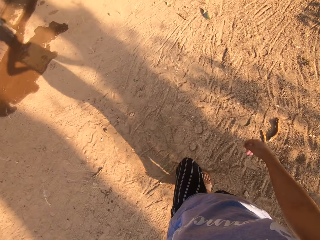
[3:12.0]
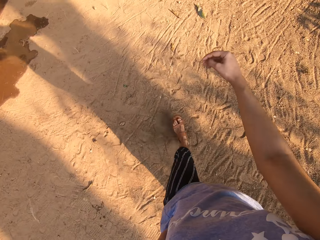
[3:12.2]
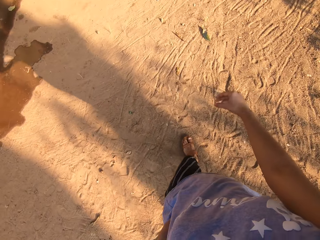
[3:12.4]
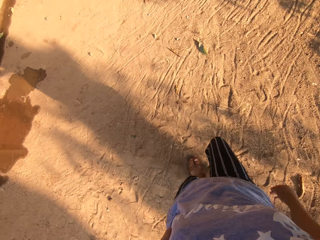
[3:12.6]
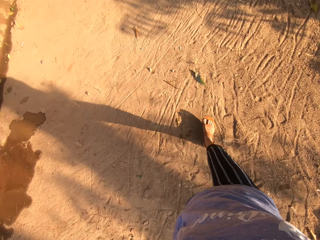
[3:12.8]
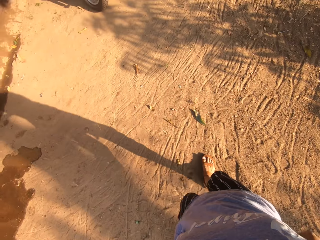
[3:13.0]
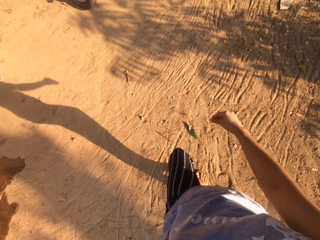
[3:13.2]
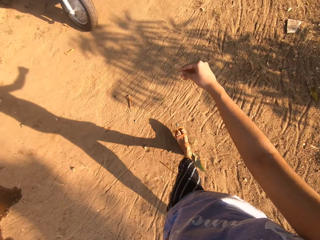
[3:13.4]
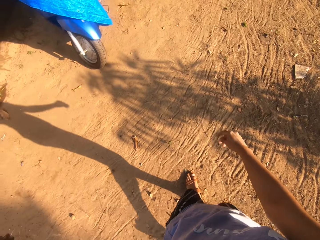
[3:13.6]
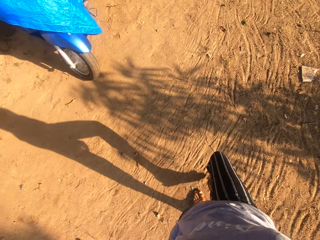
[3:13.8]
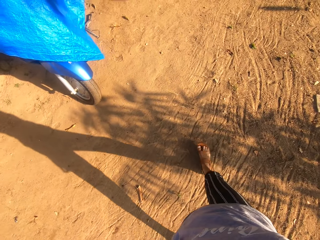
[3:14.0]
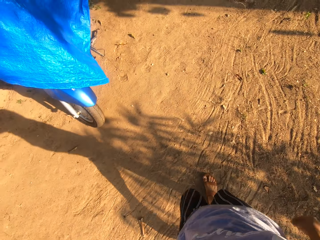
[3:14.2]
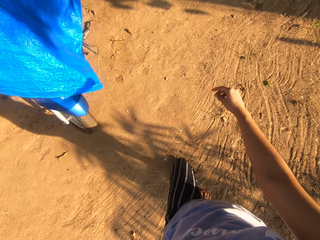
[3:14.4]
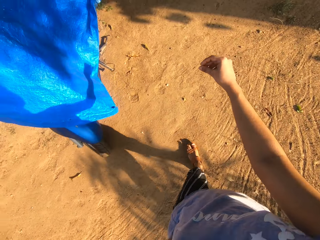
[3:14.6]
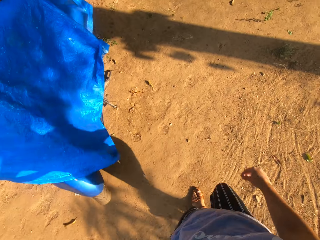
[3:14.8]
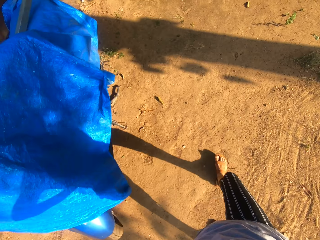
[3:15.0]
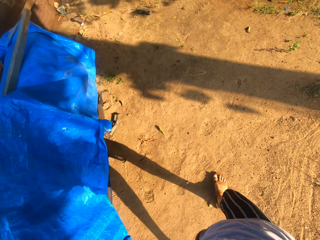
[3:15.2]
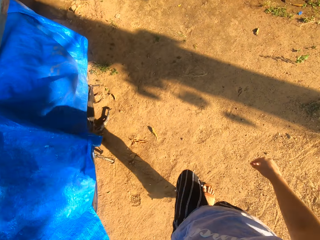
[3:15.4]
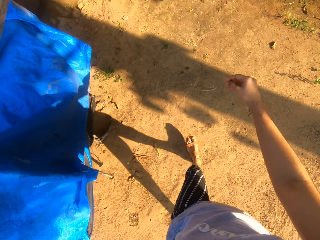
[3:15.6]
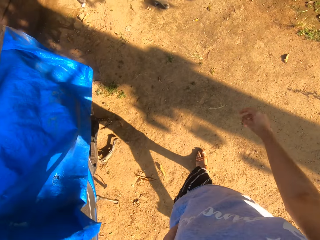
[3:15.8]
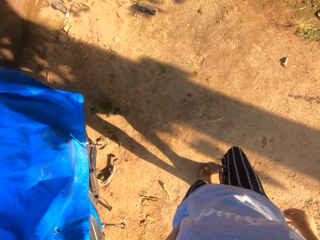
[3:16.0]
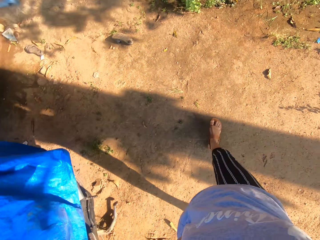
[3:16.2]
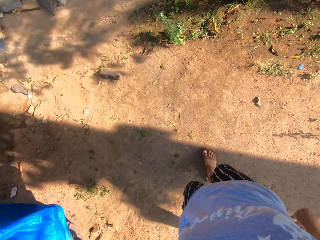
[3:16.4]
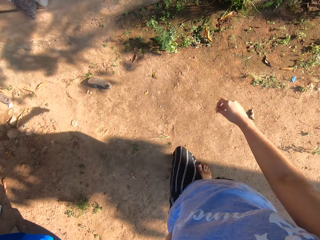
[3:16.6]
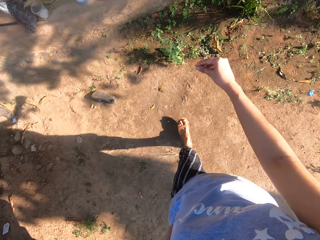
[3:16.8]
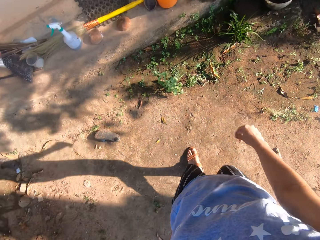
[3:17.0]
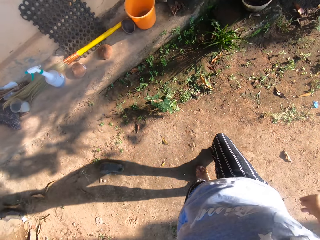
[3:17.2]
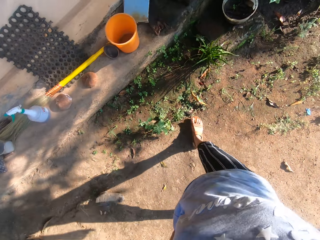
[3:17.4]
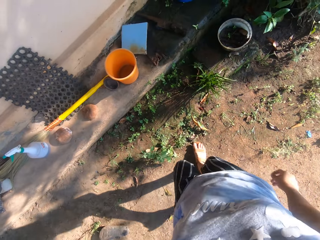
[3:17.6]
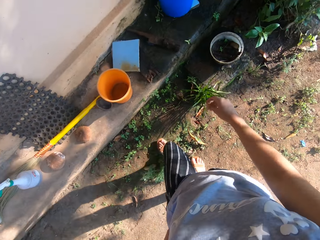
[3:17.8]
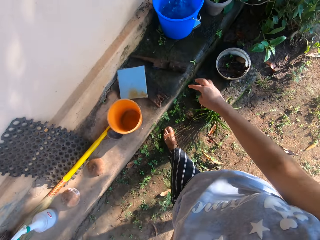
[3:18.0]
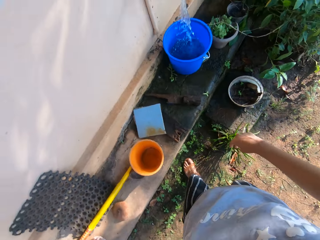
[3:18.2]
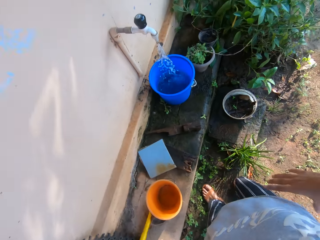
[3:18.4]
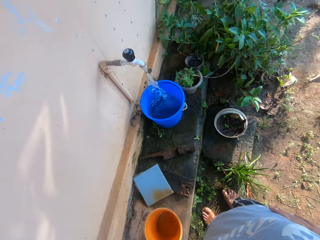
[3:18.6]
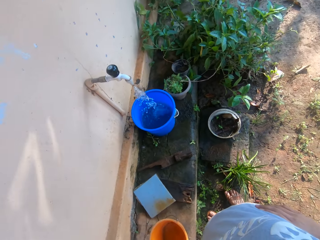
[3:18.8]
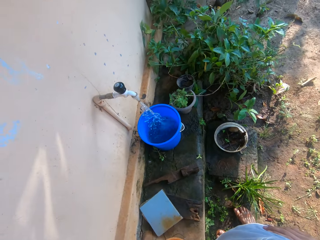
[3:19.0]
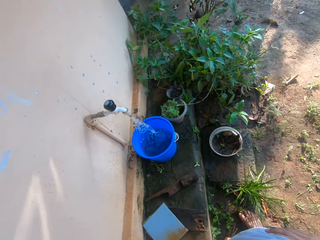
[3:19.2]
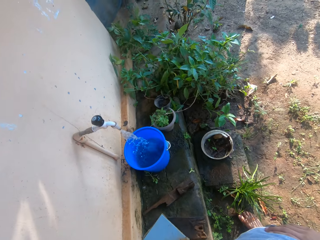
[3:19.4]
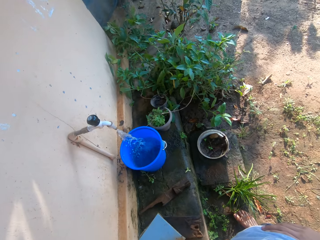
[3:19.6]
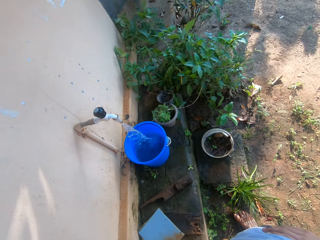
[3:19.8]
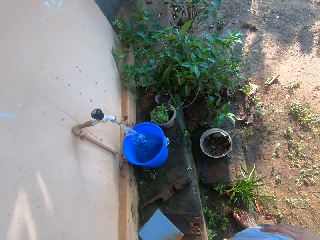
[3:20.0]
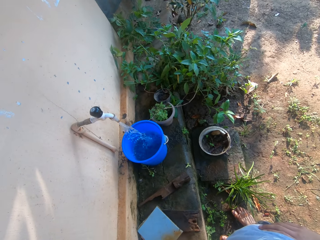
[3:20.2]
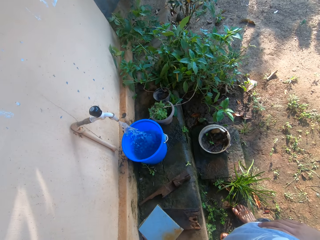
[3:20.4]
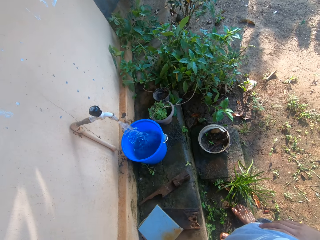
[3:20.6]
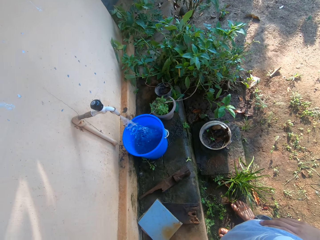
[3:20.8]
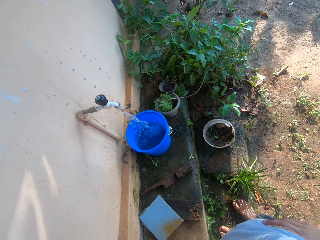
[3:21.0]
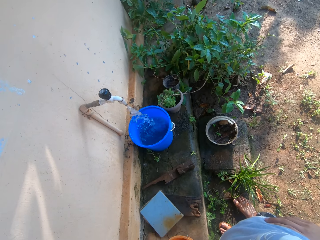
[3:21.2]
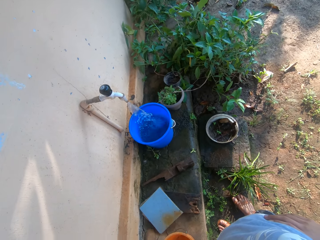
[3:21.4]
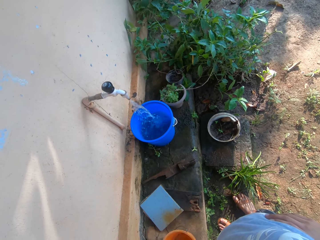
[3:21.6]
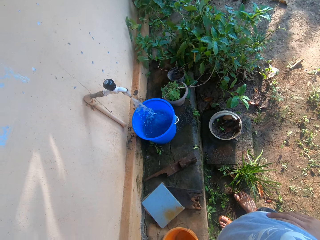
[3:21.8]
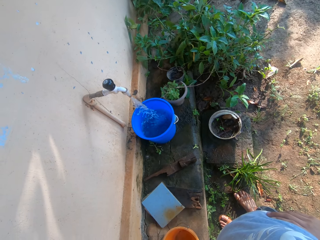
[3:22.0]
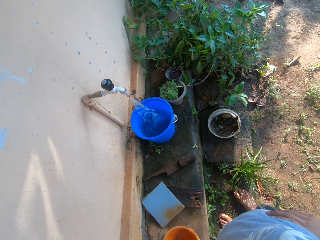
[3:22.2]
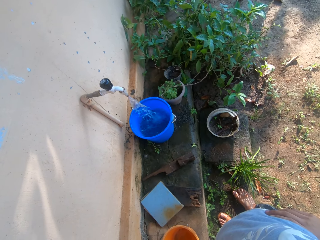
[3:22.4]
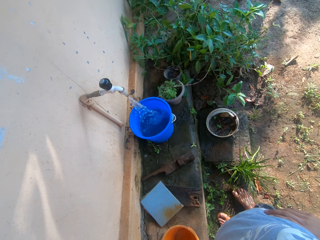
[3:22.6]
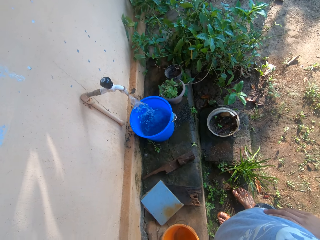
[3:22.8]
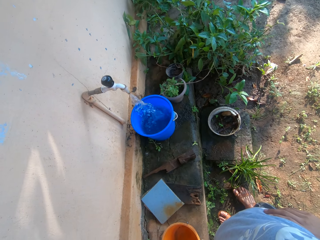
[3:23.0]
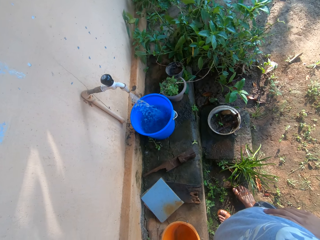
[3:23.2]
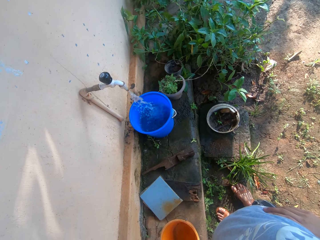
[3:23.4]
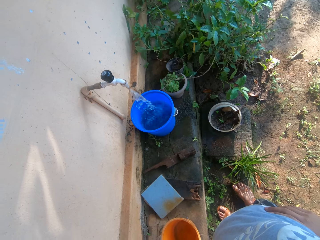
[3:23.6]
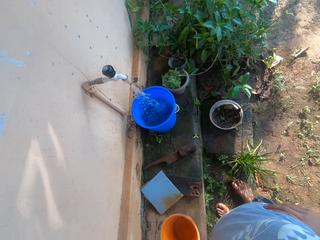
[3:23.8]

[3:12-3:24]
The camera wearer stands.

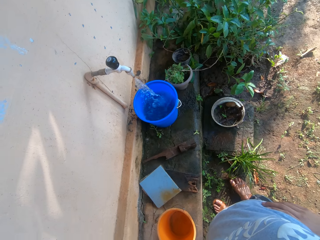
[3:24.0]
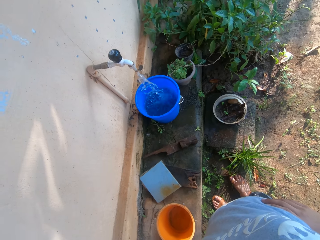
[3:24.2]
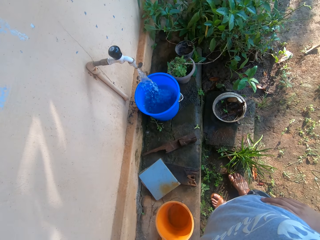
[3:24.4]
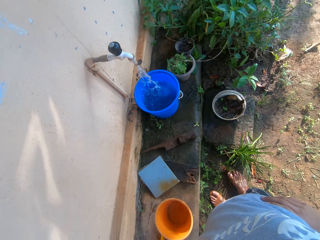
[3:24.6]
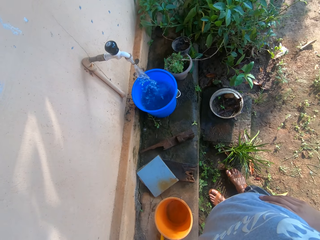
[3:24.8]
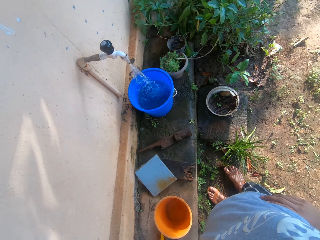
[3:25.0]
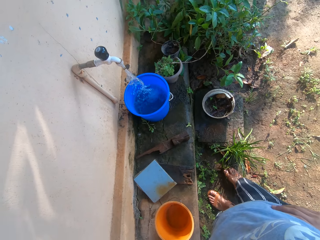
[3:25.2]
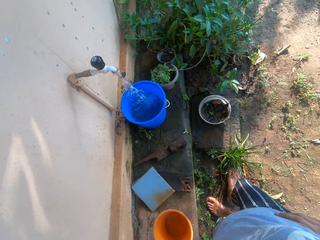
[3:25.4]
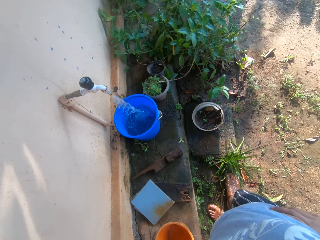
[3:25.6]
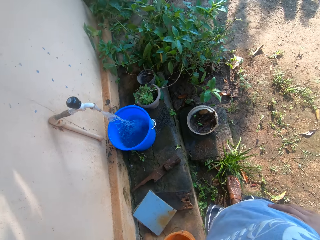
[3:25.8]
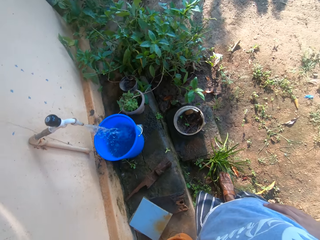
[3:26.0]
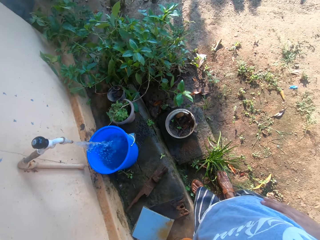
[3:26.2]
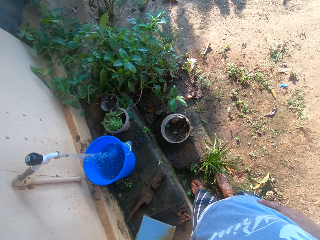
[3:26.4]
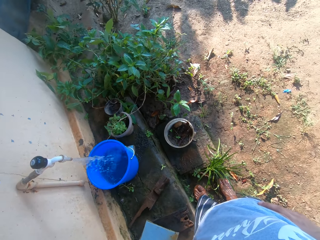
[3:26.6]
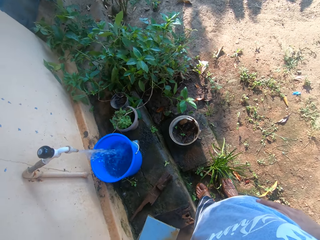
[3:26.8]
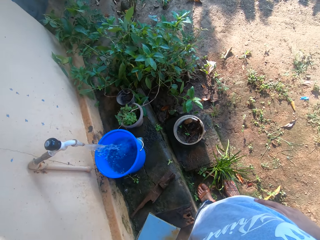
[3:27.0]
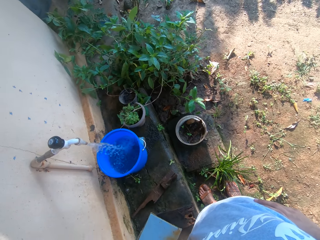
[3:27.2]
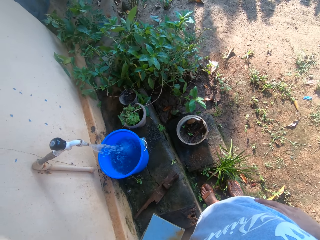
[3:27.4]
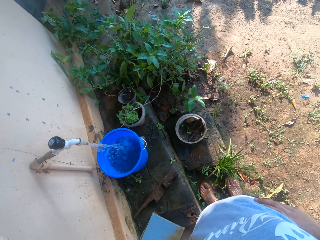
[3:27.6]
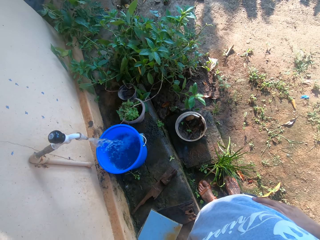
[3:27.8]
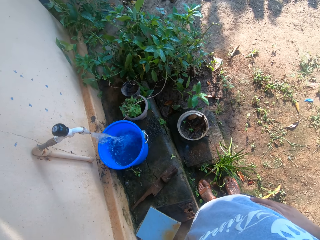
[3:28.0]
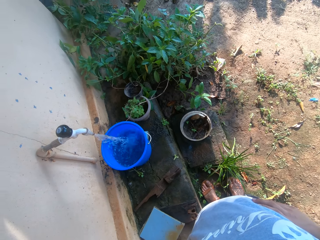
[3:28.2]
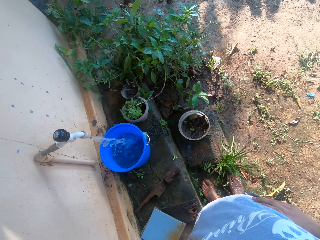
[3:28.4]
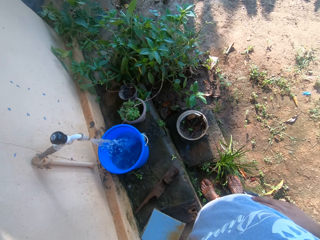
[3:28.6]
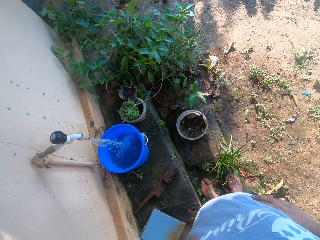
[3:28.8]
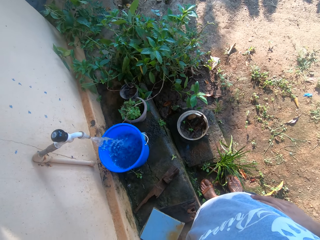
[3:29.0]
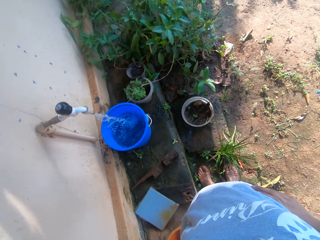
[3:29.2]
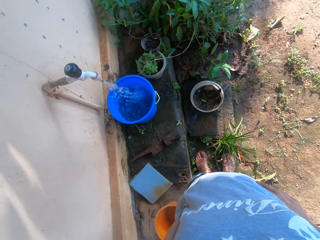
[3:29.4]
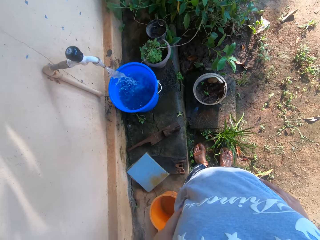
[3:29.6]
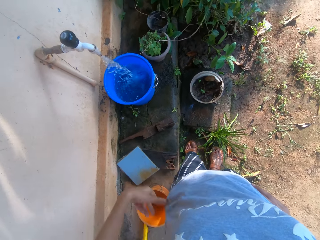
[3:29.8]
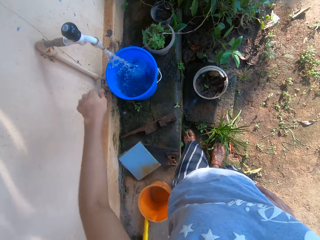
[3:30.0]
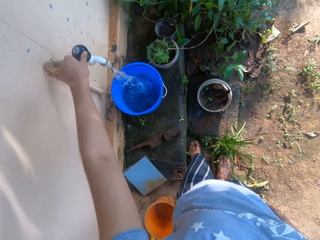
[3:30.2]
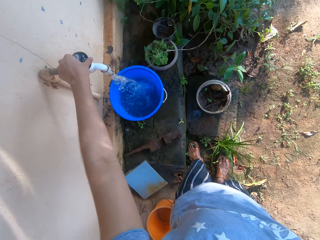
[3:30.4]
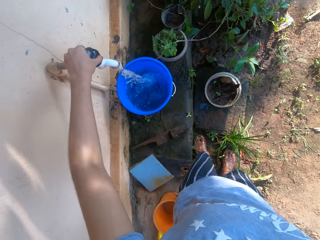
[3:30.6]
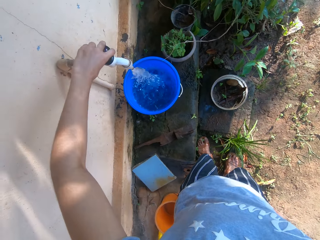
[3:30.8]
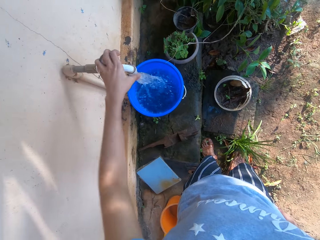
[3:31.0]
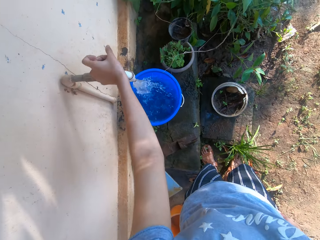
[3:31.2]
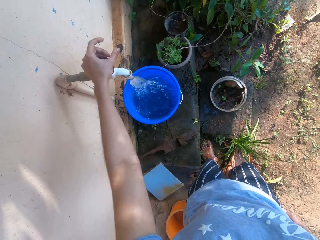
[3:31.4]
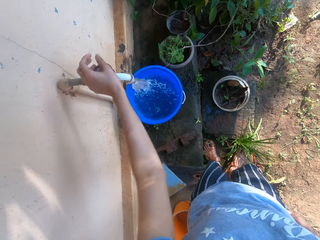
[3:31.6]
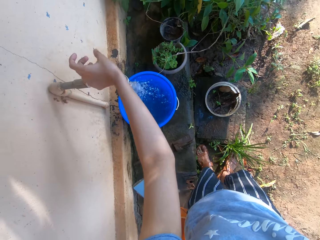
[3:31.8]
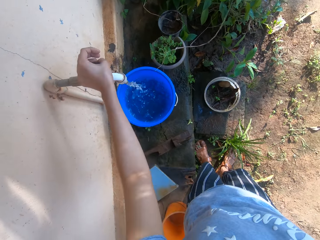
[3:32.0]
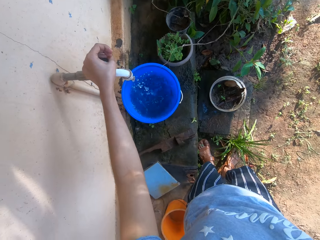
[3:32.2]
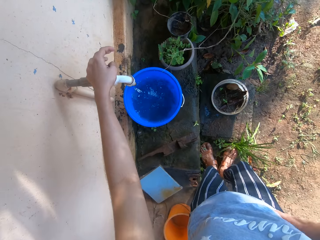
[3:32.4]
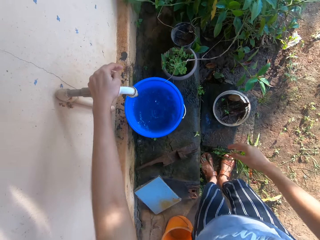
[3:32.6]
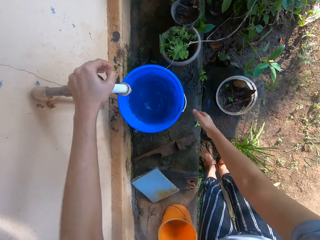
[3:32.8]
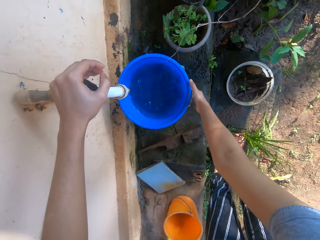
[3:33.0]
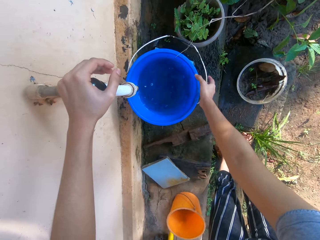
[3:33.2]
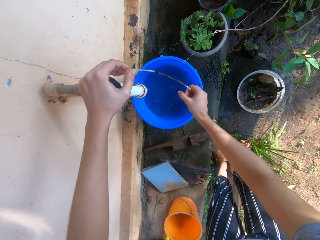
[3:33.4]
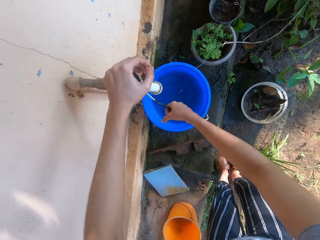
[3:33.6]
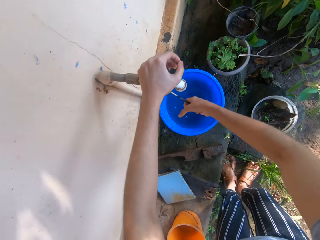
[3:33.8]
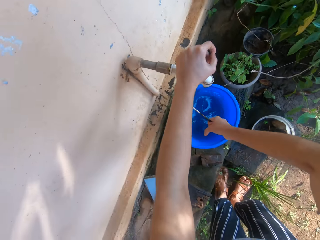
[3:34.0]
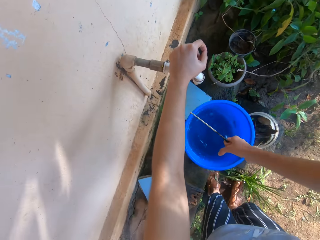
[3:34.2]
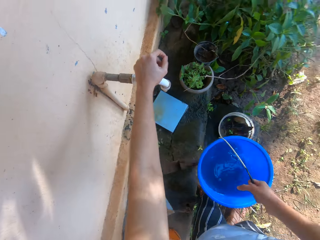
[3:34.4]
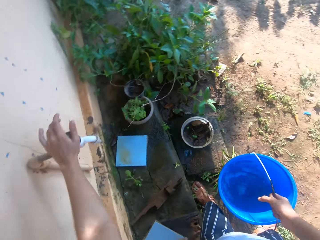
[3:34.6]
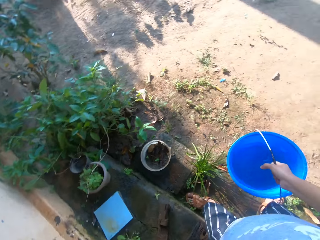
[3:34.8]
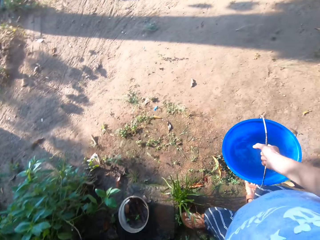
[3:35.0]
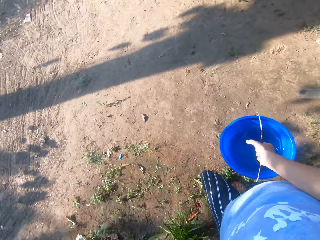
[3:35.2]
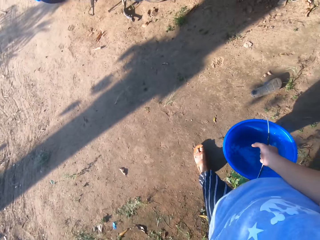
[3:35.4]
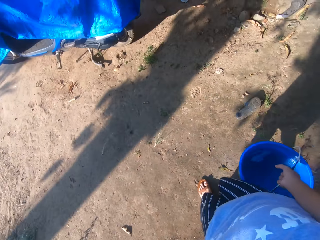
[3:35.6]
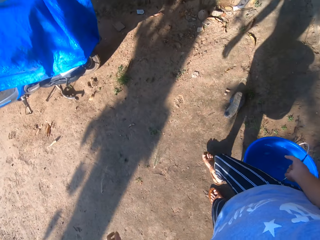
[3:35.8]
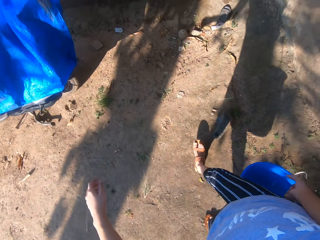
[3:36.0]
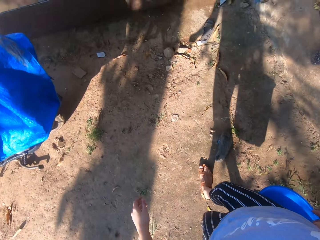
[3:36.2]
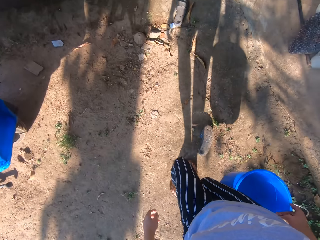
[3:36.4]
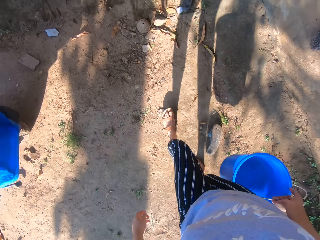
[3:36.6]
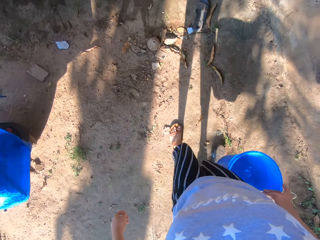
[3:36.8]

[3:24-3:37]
The camera wearer turns off the tap with her left hand. She raises the handle of the bucket with her right hand. She picks up the bucket of water from the step with her right hand.
